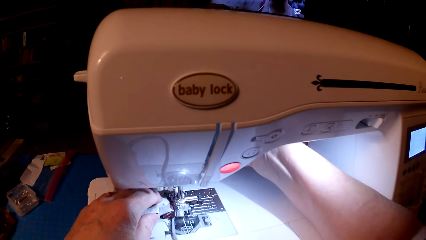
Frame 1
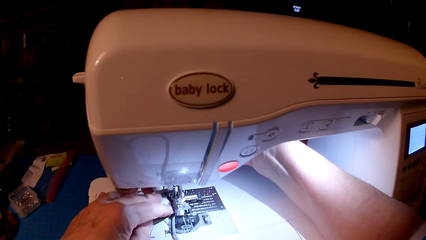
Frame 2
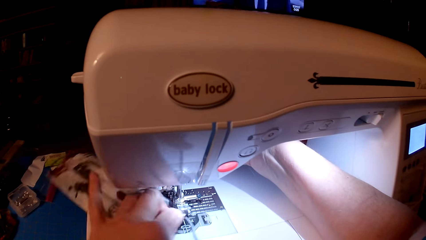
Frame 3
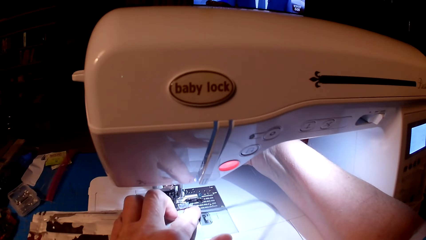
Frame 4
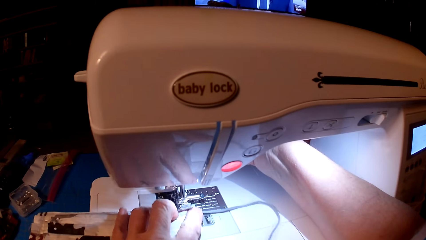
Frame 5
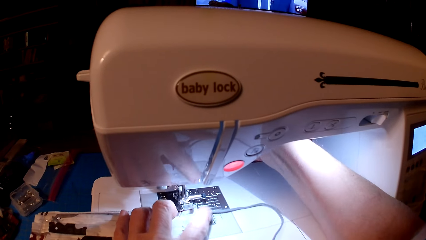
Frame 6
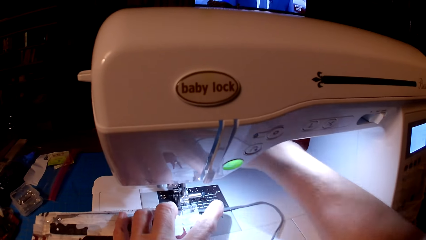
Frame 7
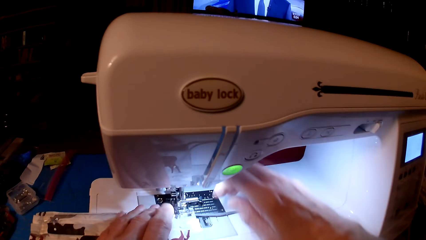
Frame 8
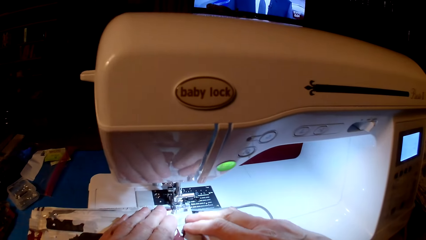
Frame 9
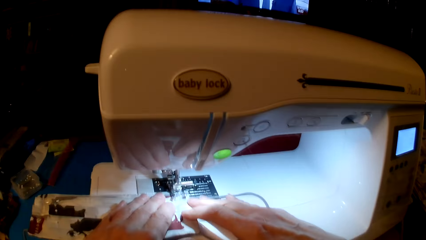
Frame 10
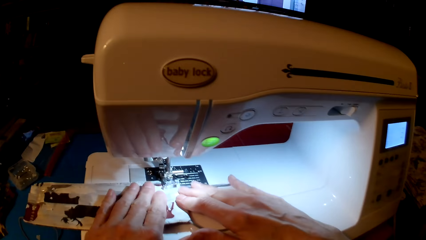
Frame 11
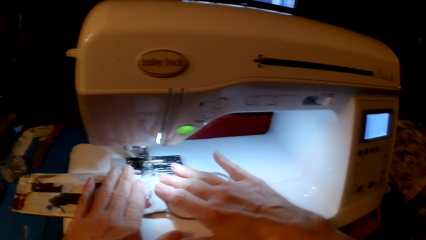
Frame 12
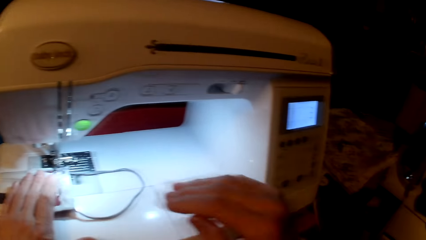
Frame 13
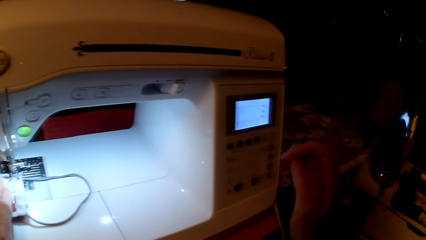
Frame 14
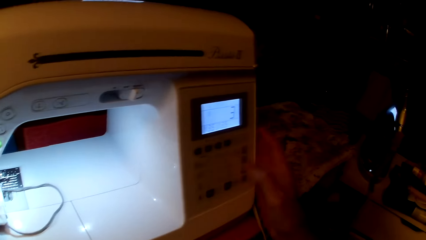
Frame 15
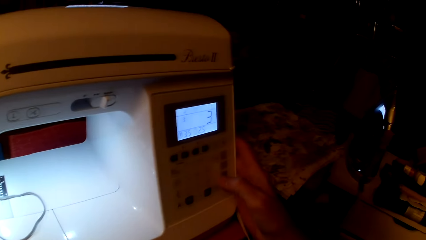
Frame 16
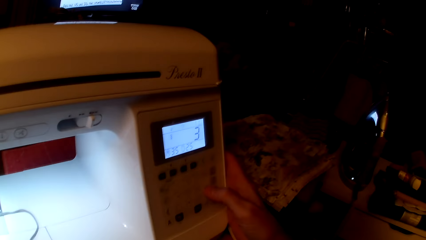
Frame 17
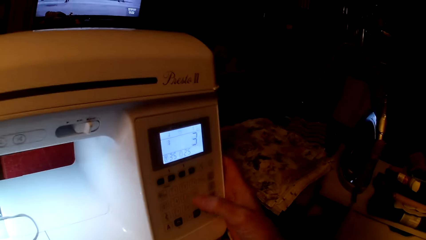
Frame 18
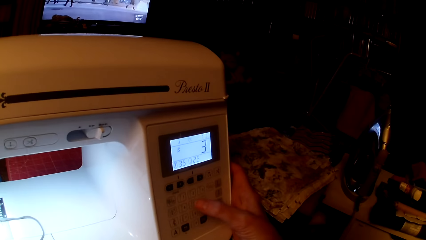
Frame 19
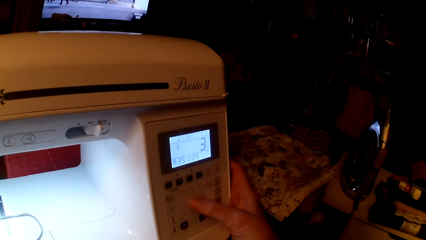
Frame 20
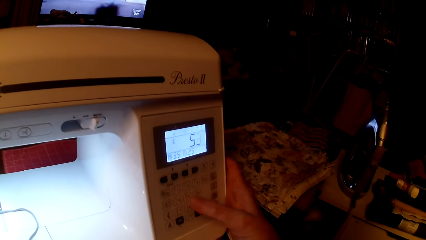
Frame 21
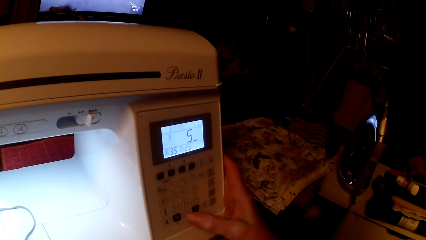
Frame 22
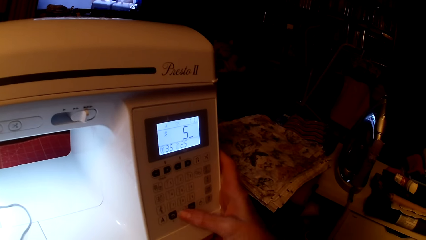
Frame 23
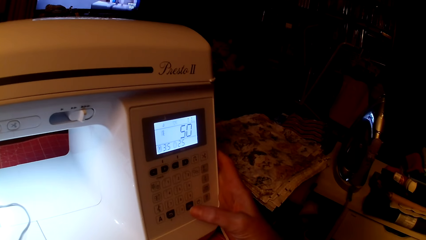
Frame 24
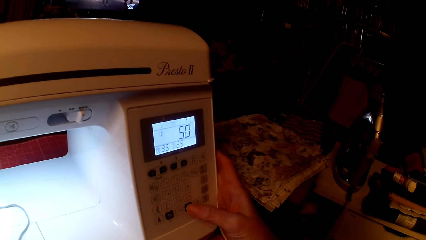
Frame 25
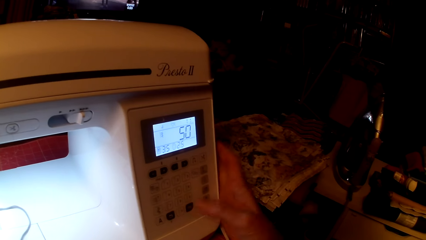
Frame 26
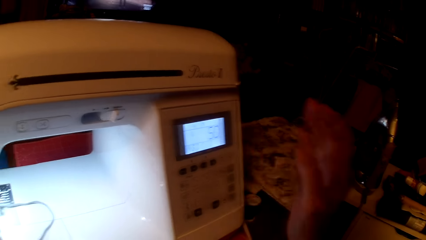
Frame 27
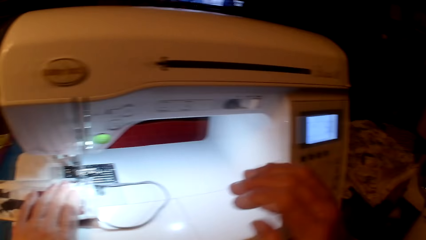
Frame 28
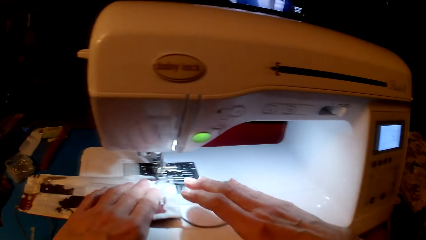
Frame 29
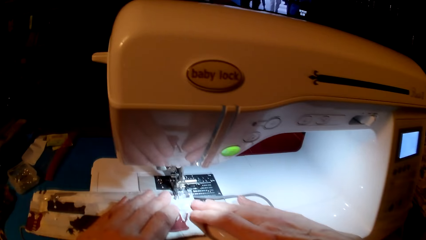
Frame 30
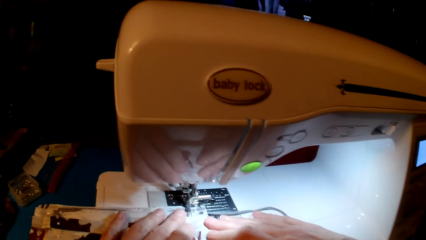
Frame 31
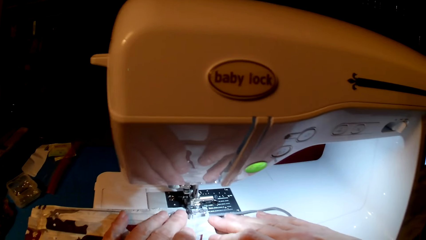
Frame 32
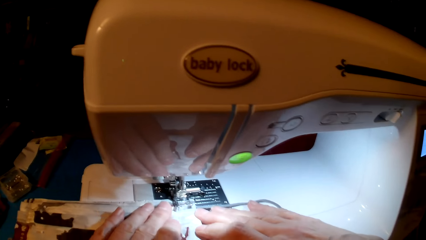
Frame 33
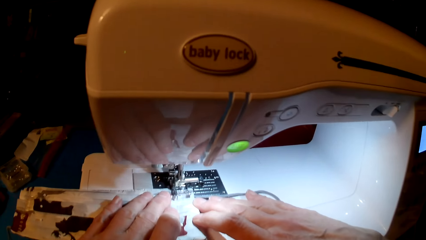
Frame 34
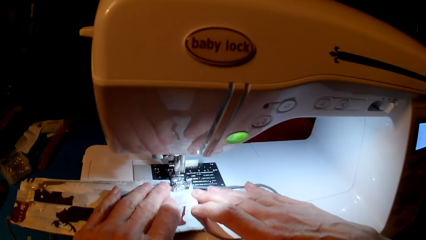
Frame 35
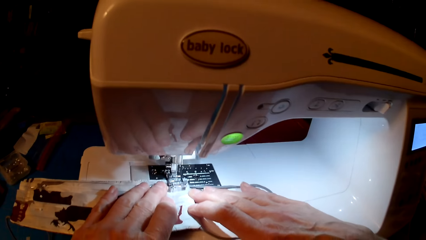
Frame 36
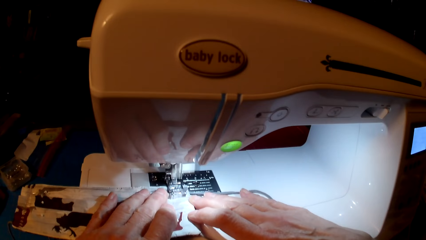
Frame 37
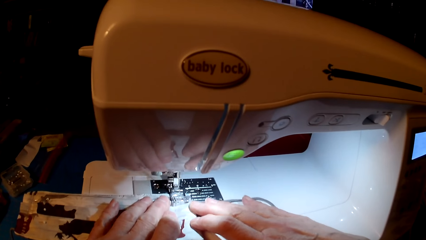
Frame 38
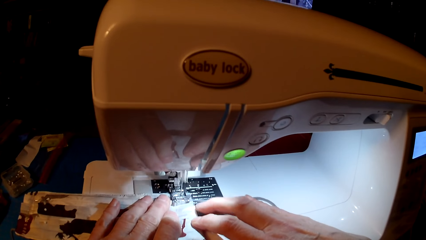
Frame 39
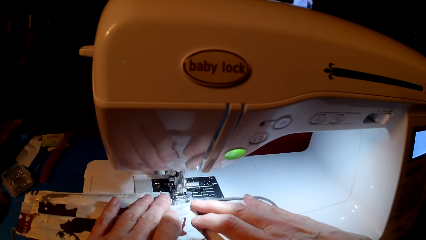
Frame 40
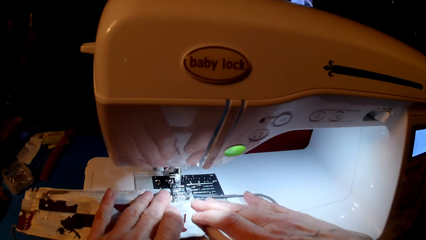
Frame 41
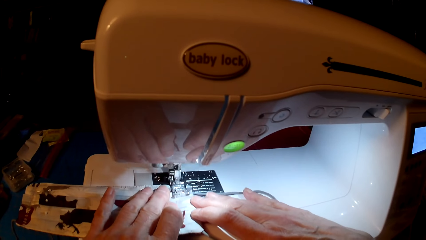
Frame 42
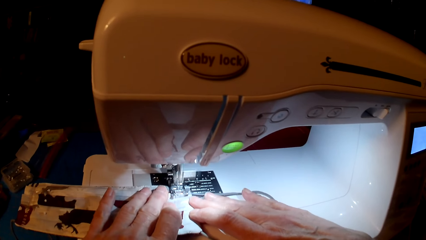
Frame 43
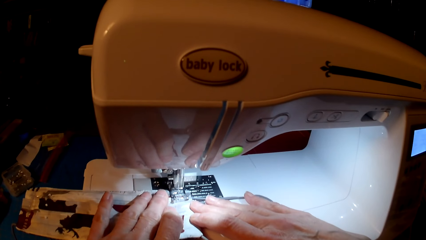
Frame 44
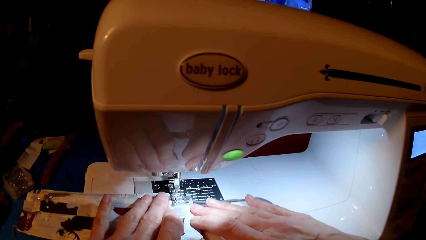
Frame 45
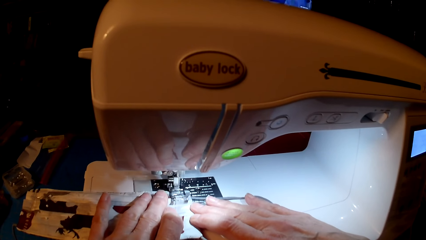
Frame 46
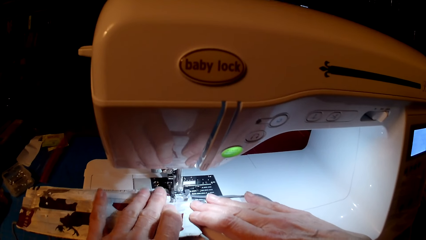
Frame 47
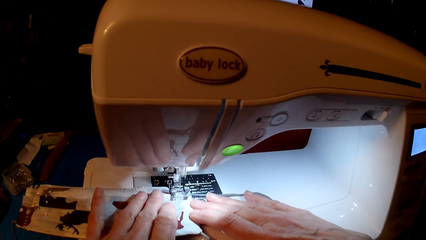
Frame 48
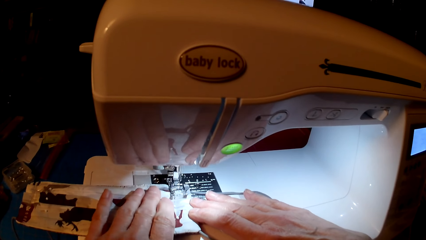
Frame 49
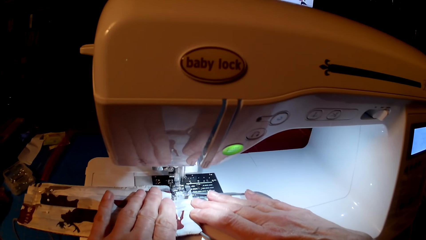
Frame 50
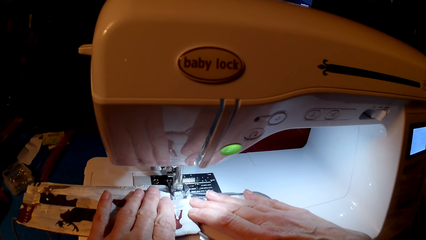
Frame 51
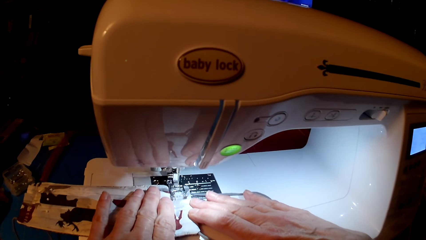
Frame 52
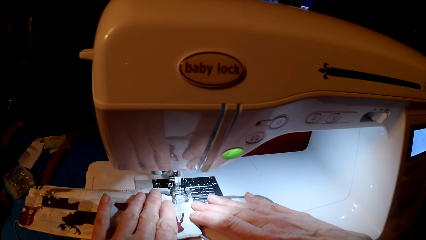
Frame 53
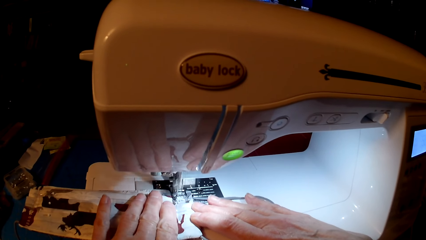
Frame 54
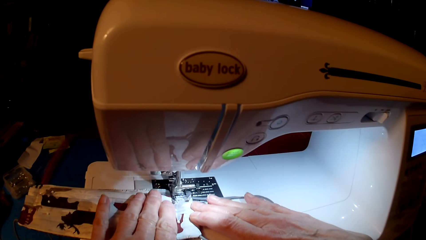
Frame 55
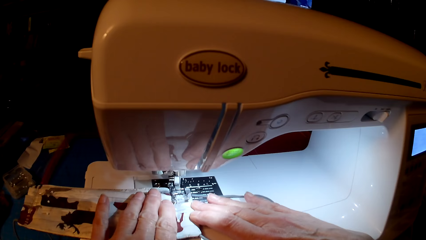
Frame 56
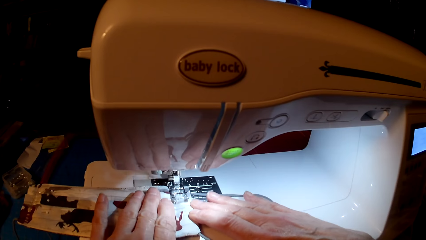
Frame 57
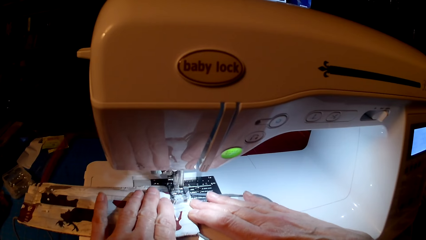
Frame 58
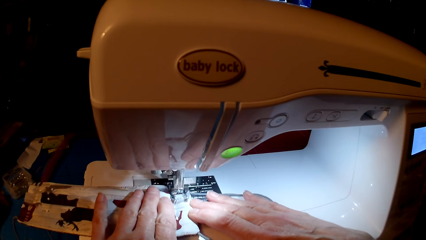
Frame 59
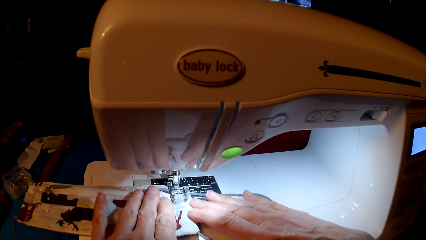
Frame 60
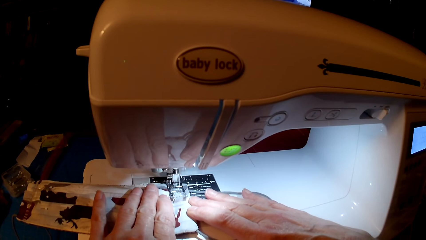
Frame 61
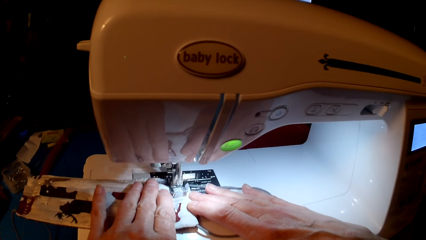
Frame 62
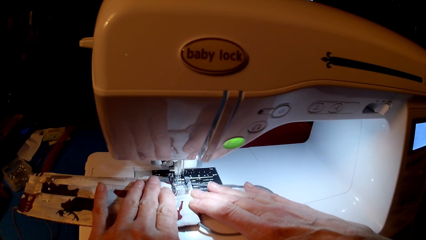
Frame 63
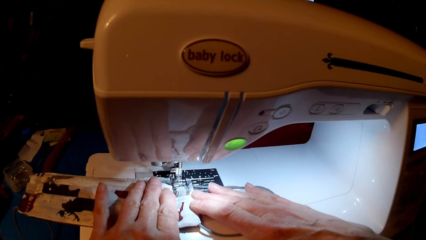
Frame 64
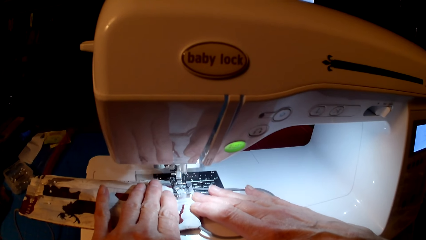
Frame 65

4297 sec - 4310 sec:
The camera wearer sets the sewing machine. They press the sewing machine. They sew the mask.

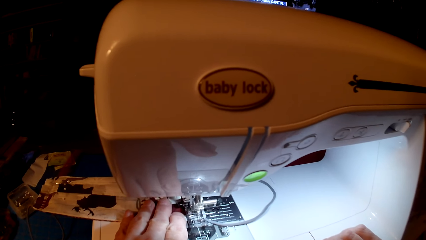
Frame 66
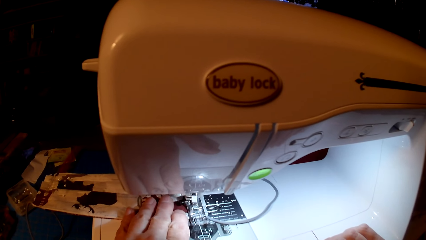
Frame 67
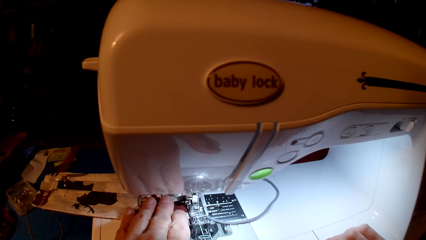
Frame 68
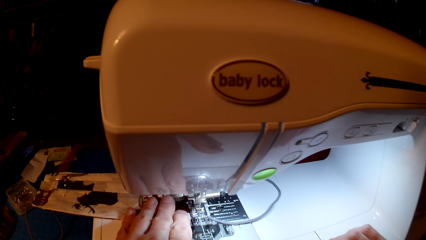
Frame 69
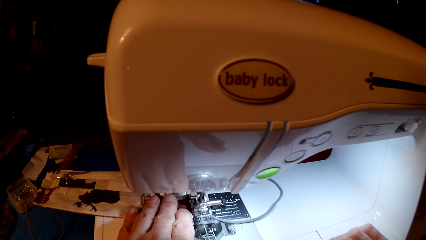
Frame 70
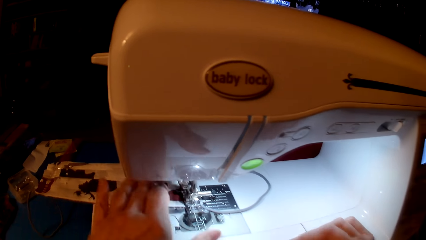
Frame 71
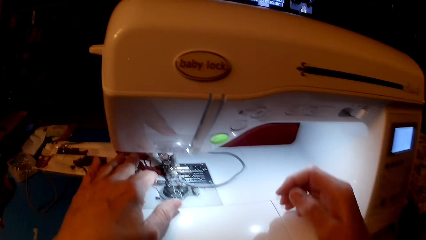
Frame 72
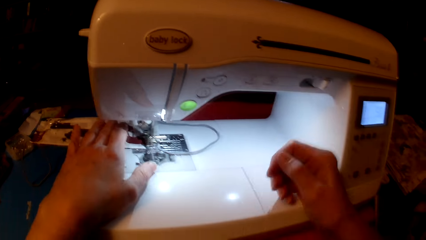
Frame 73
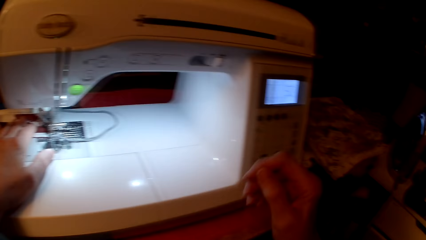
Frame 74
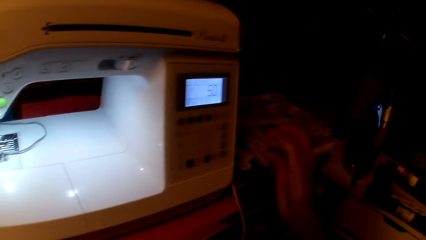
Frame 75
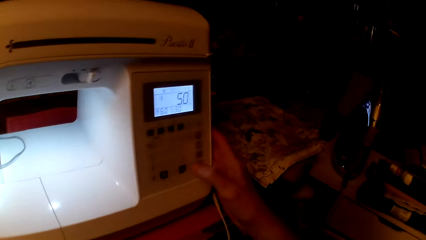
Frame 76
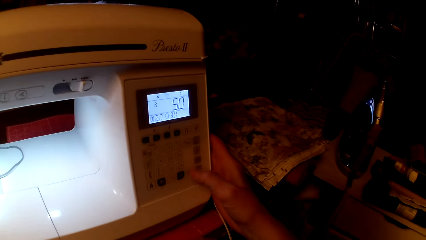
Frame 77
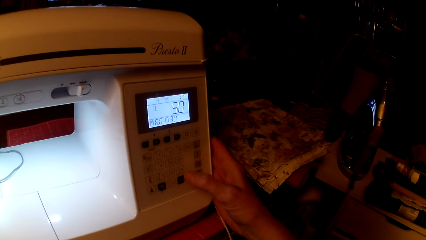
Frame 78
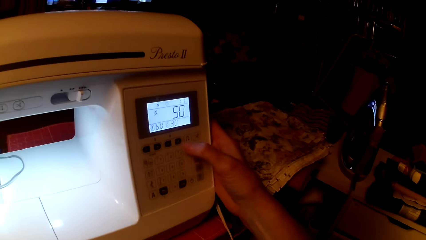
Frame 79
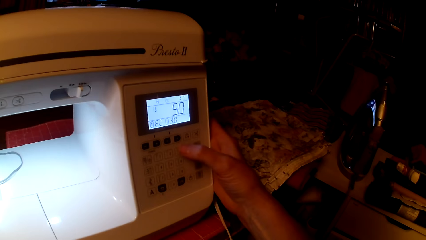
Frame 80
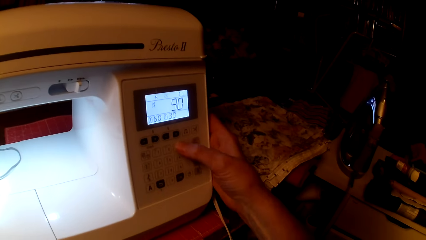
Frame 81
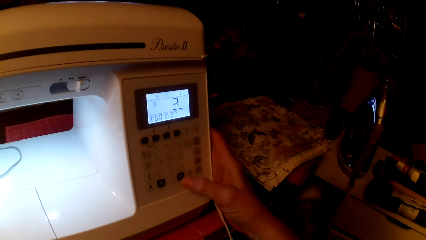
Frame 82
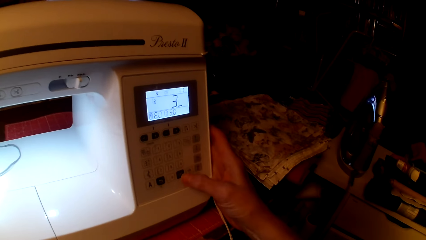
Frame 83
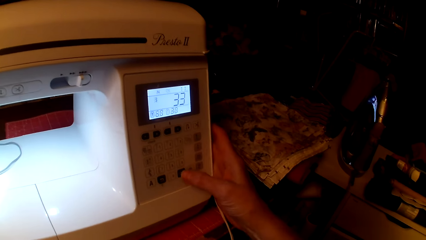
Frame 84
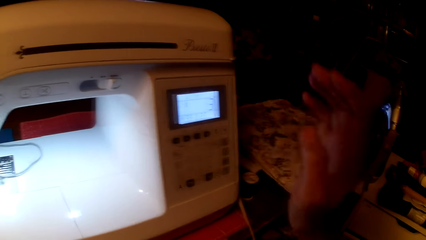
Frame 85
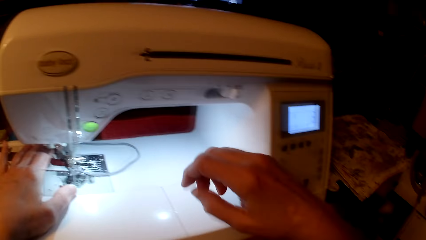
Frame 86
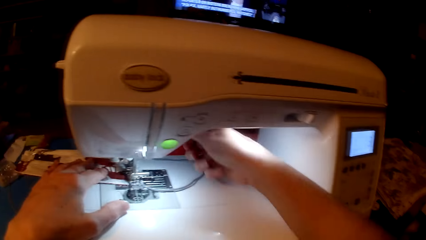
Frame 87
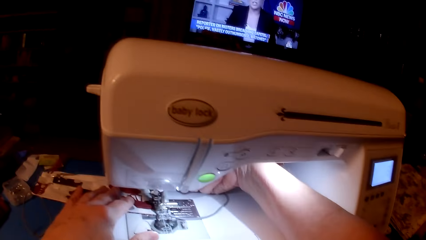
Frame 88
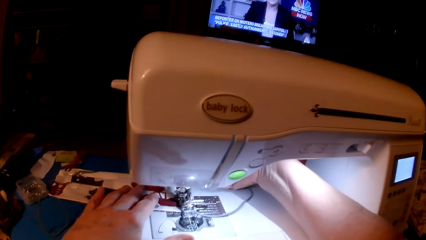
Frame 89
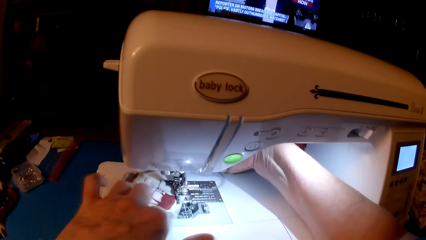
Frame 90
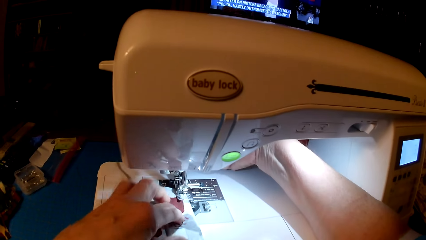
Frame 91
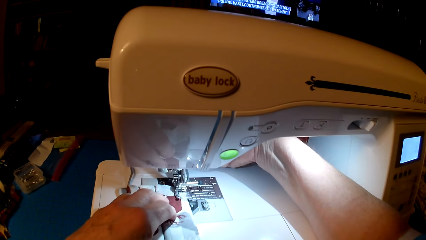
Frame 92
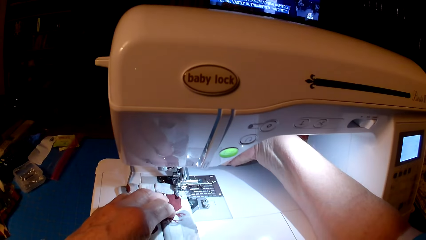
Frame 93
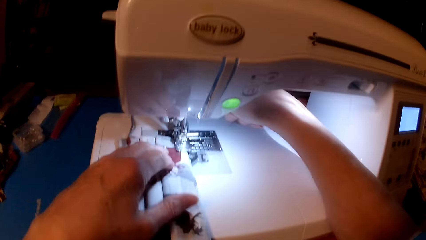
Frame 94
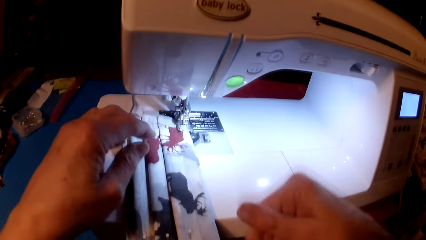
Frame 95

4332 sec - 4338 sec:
The camera wearer presses the sewing machine. They set the sewing machine. They sew the mask.
